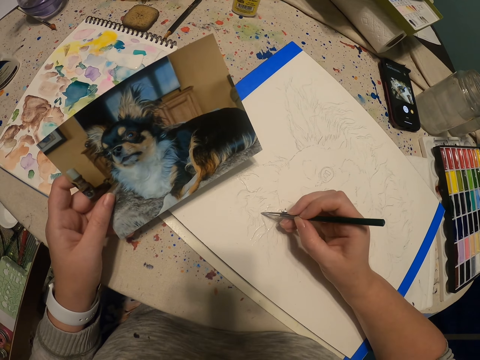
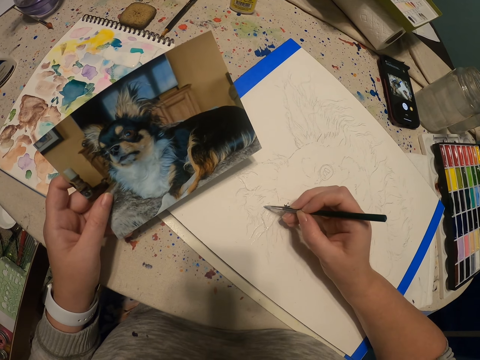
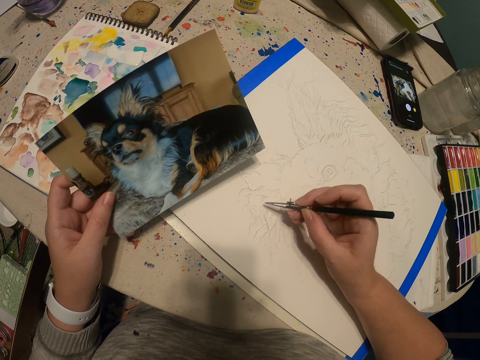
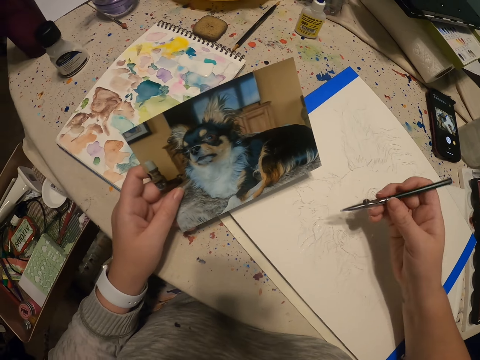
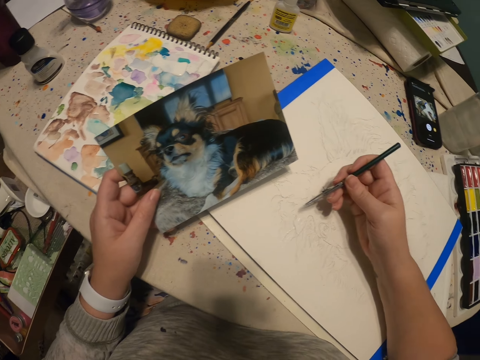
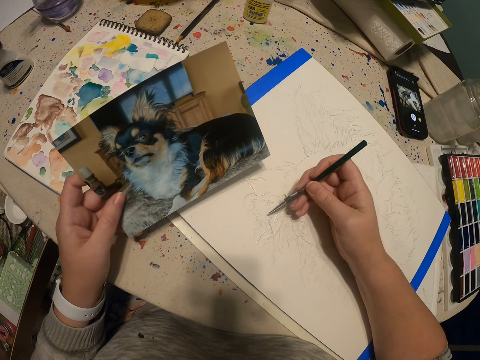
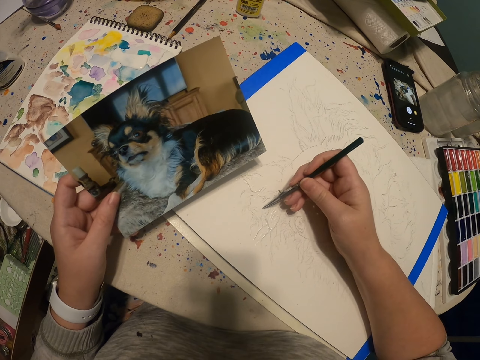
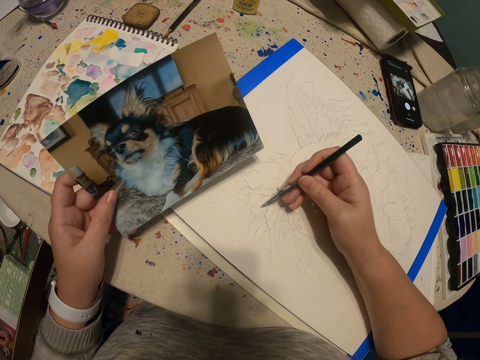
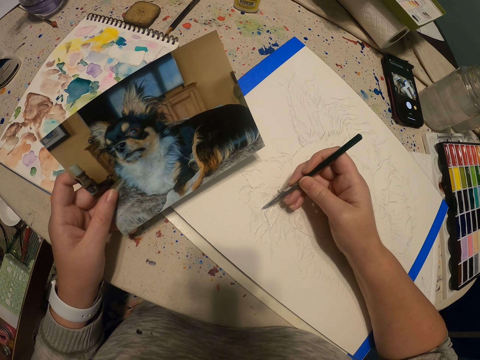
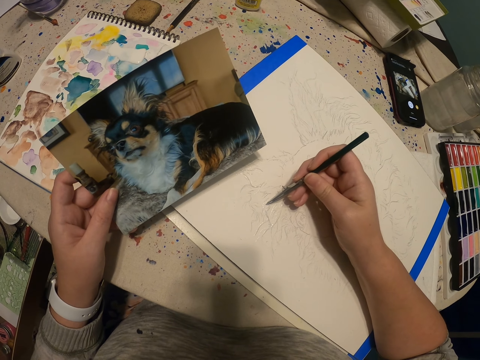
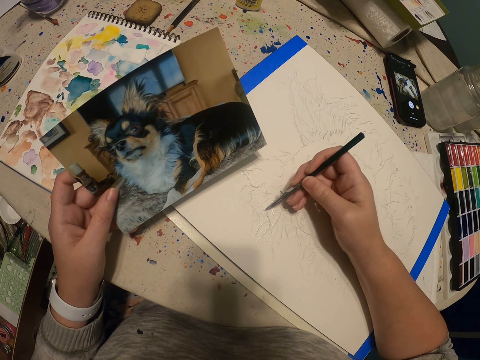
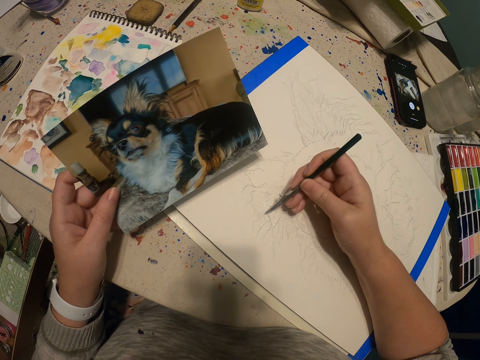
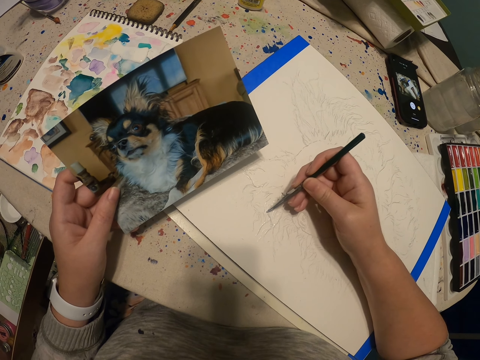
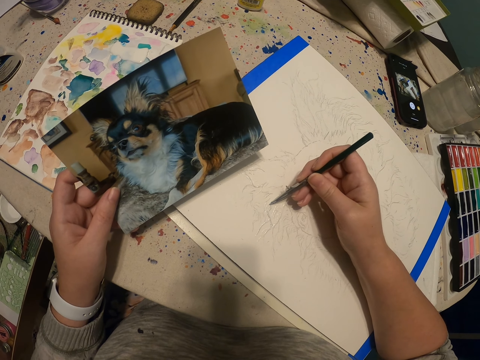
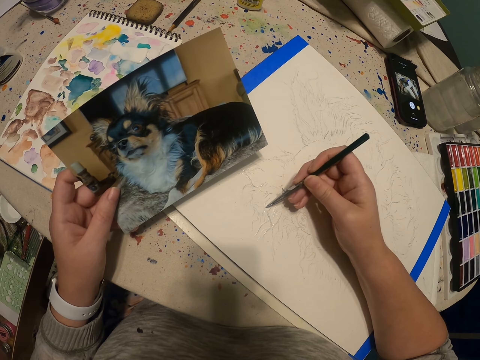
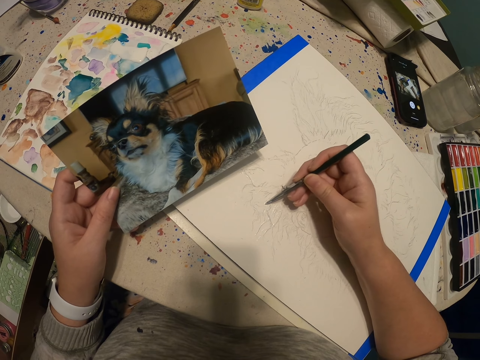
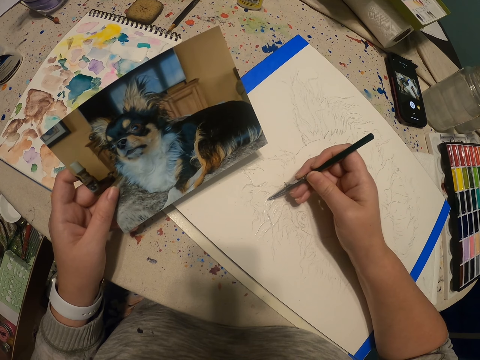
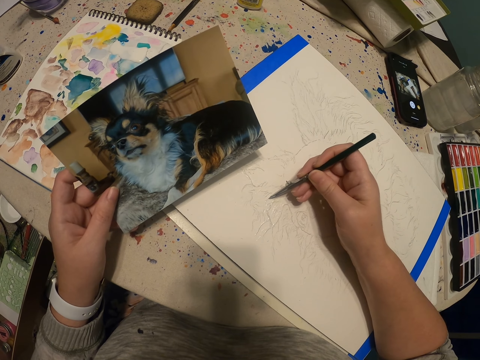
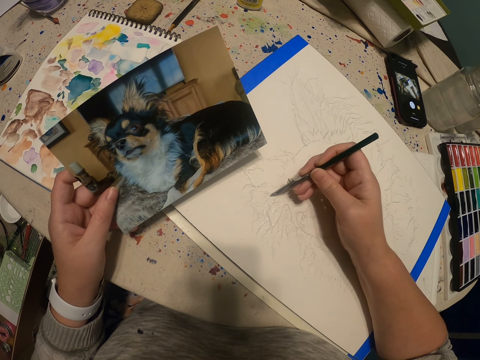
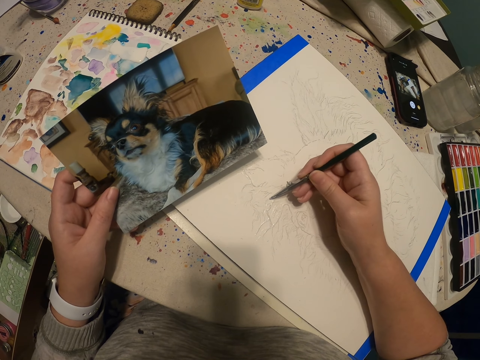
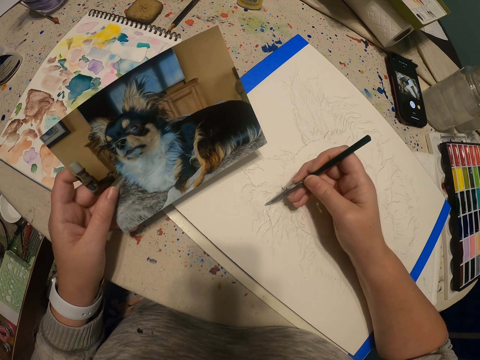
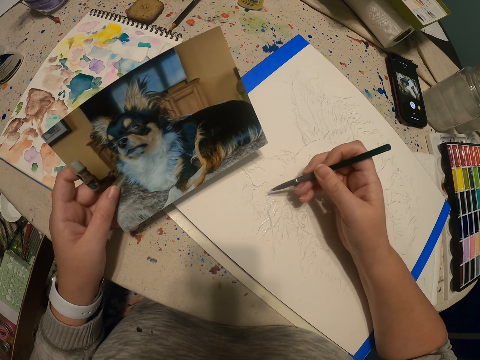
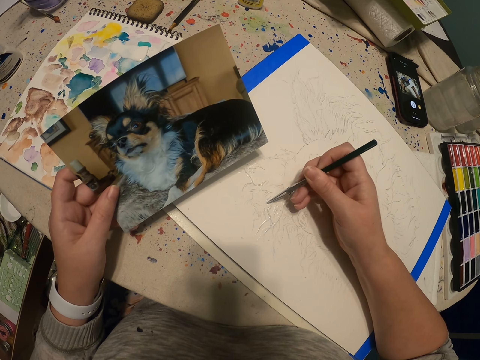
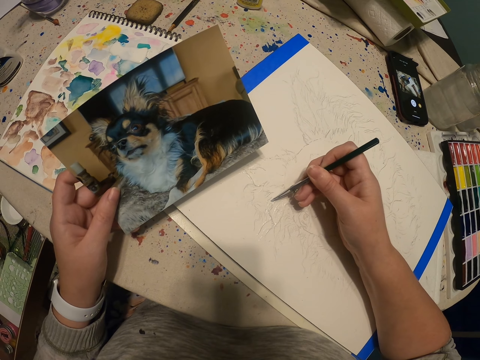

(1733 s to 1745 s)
The camera wearer paints a sketch with a paint pen on a book.

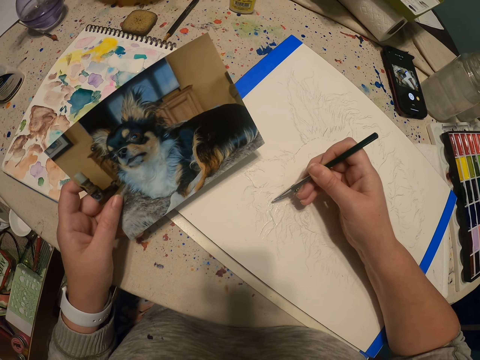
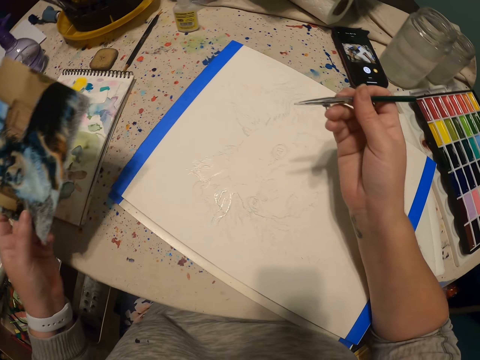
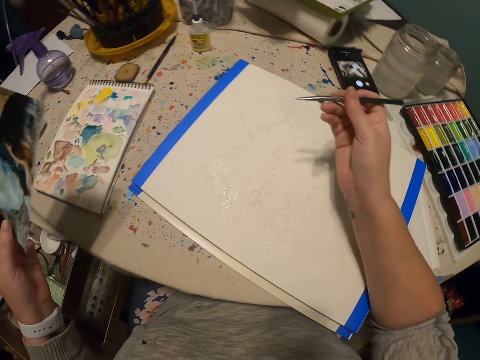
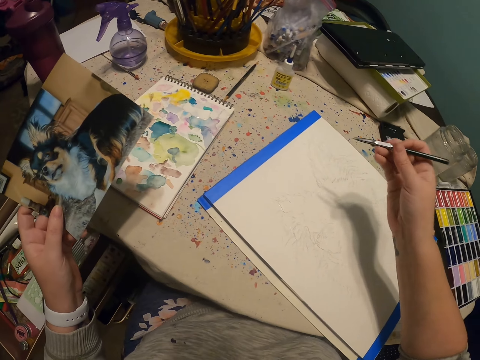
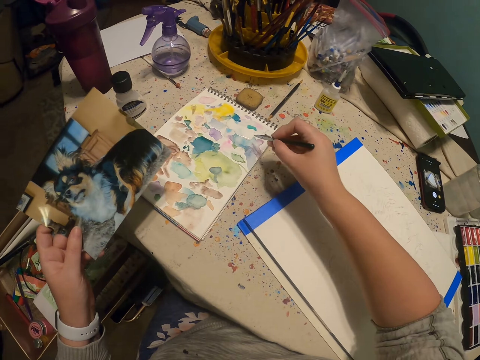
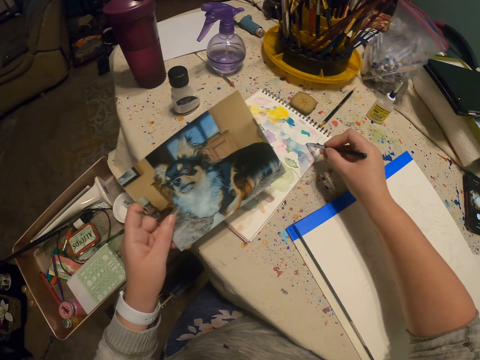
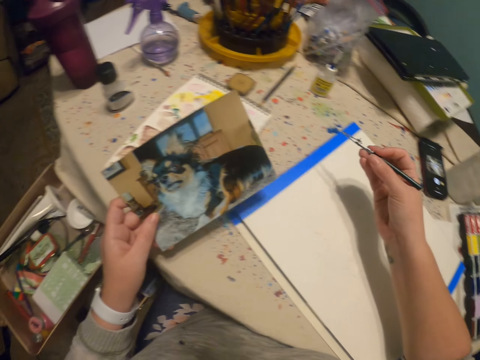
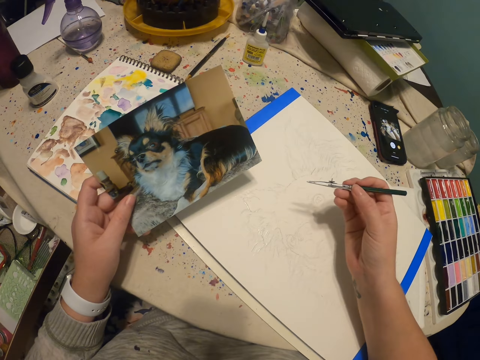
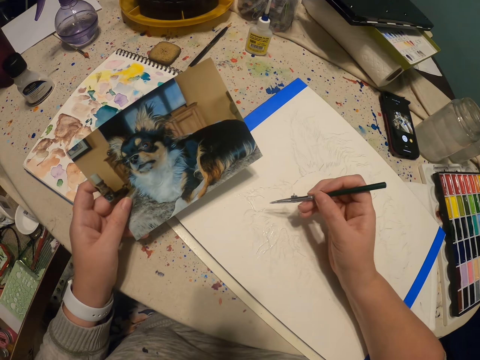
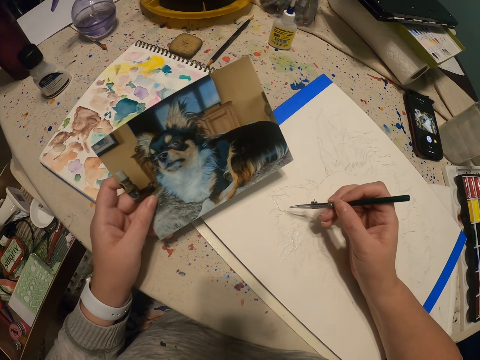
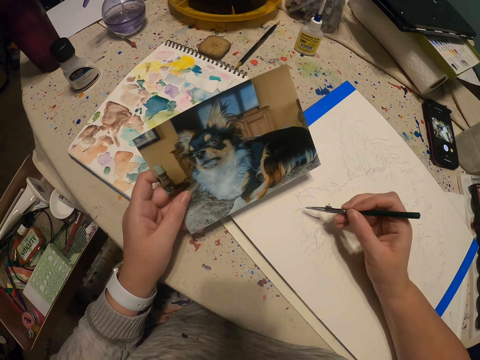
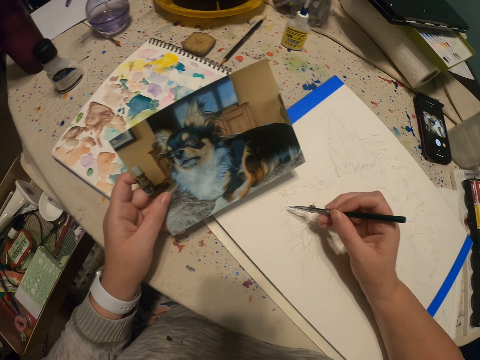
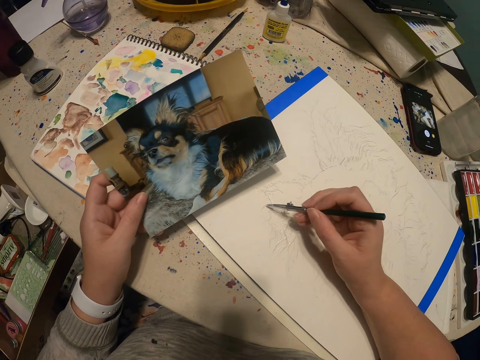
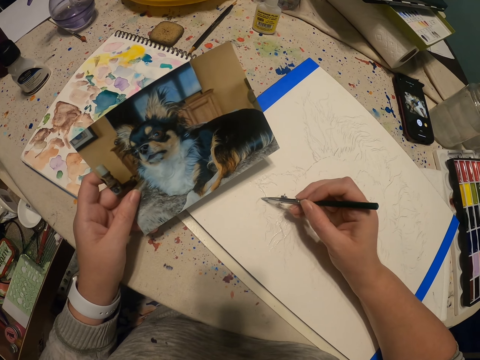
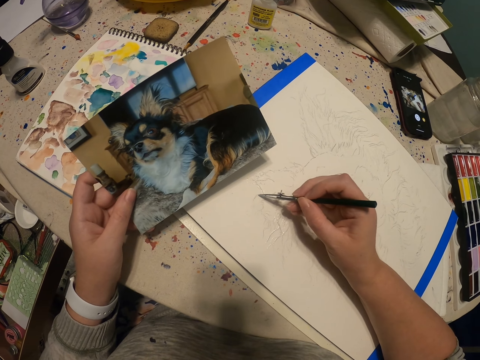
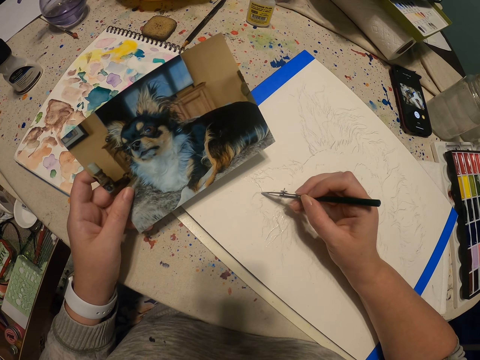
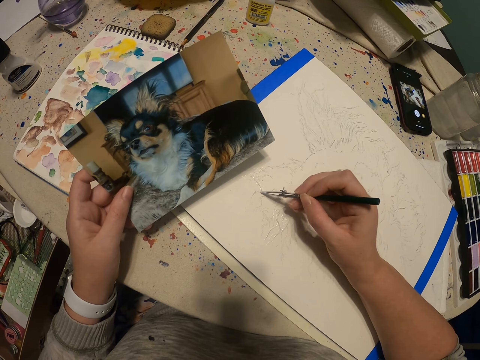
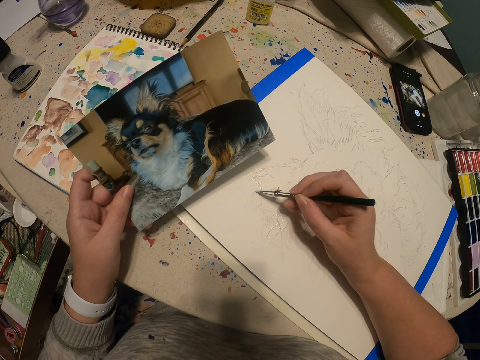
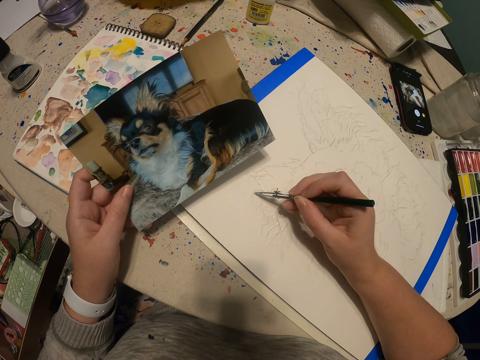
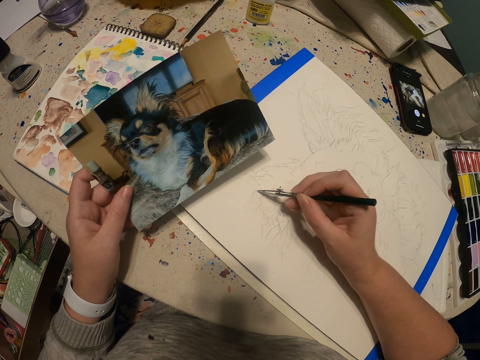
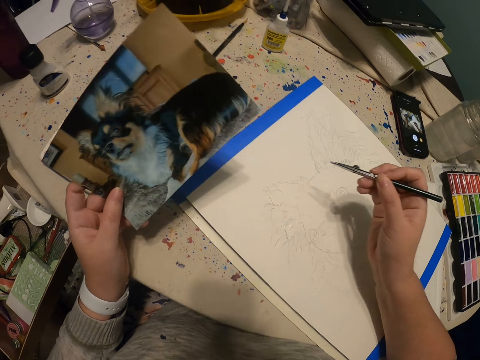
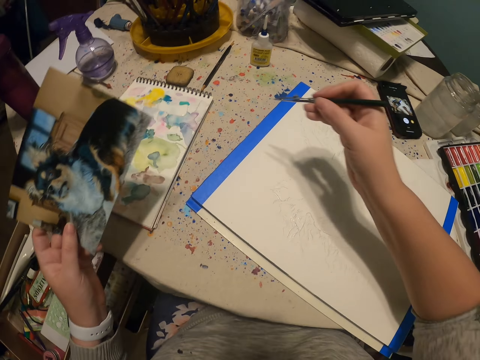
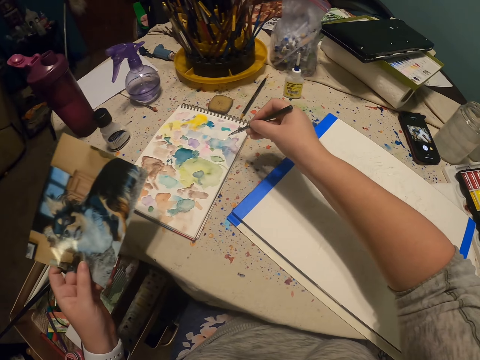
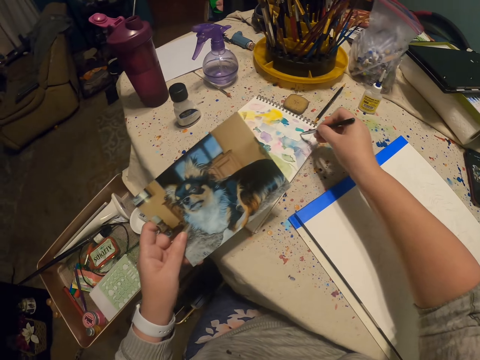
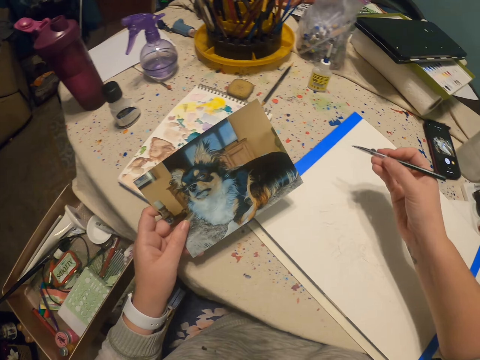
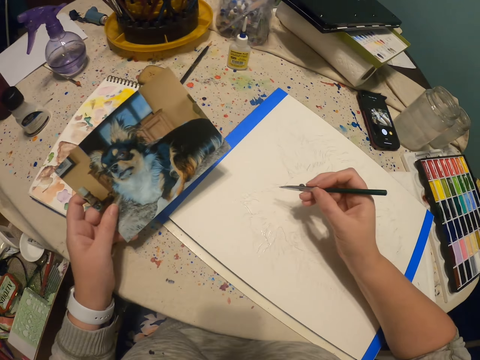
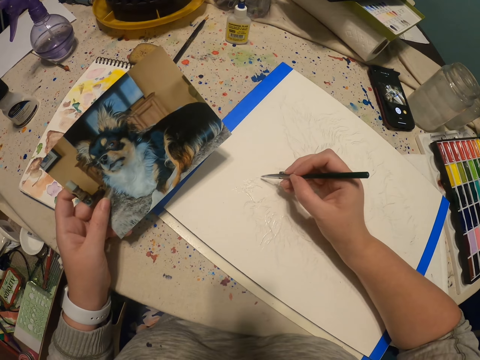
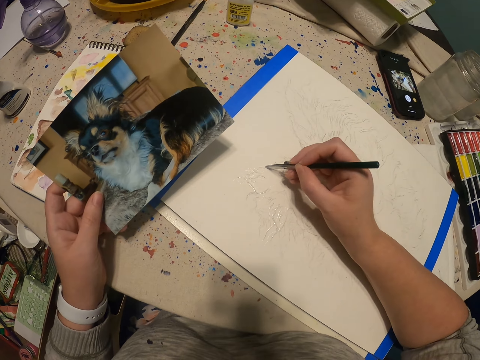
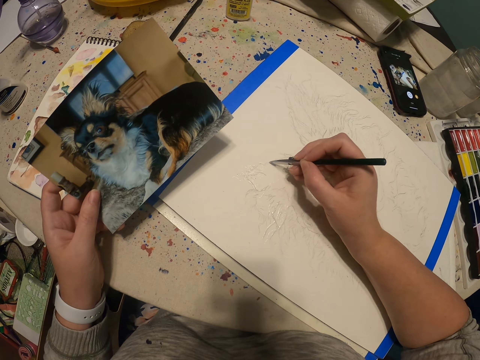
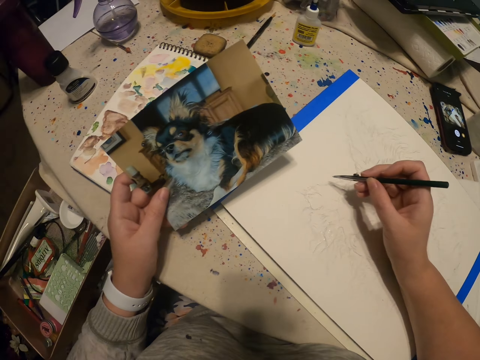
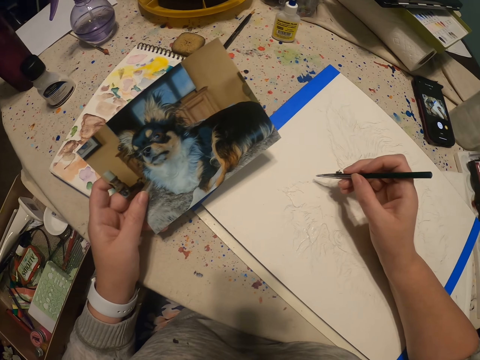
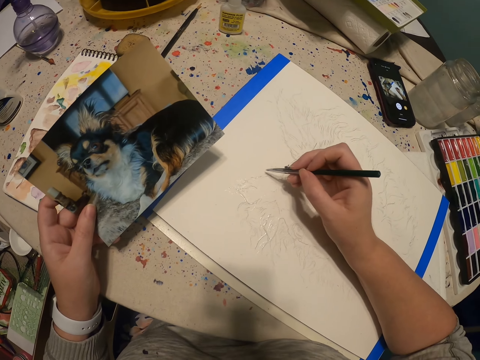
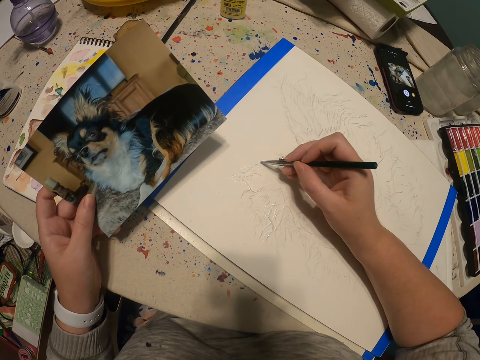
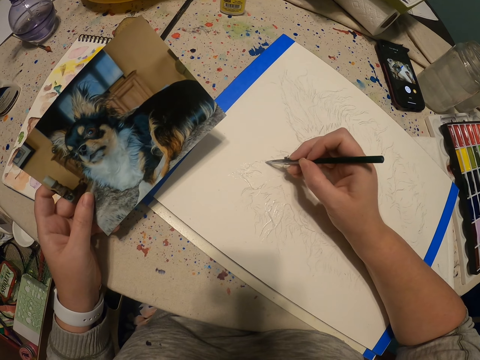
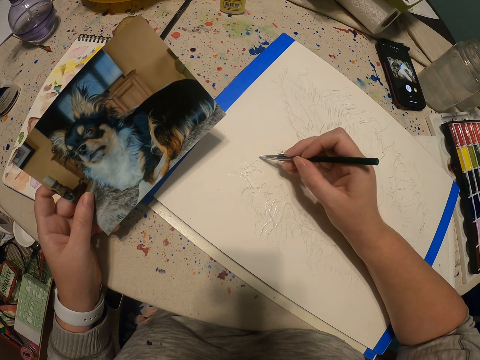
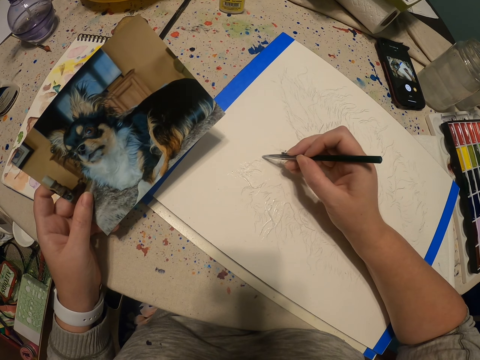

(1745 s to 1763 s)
The camera wearer moves a hand from a table. They scoop paint on a book with a paint pen. They put a hand on the table. They paint a sketch with the paint pen on the book. They scoop paint on the book with the paint pen. They put a hand on the table. They paint a sketch with the paint pen on the book.
